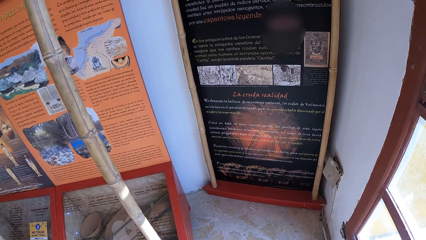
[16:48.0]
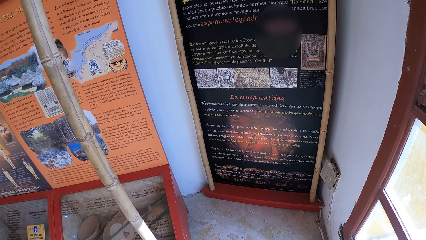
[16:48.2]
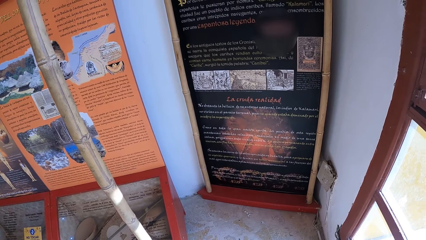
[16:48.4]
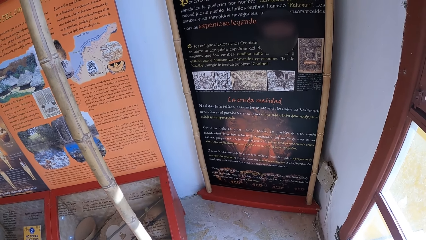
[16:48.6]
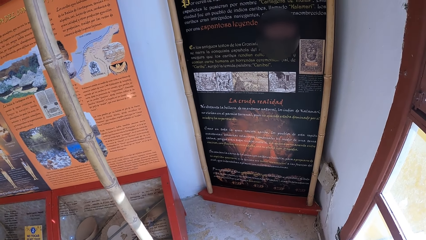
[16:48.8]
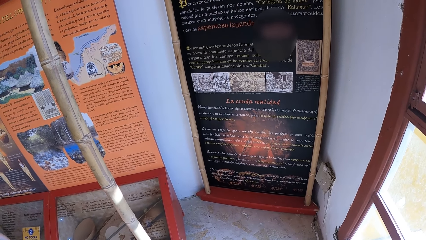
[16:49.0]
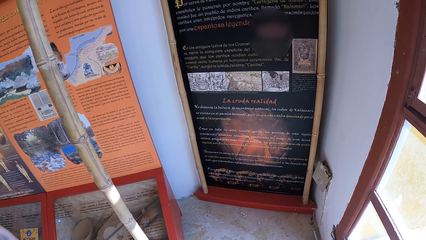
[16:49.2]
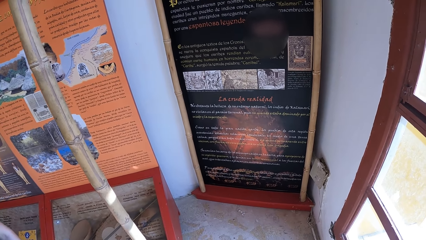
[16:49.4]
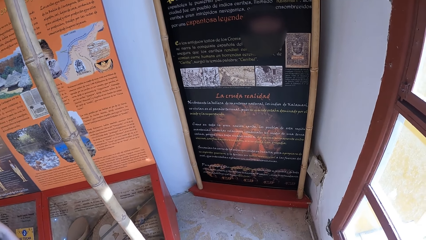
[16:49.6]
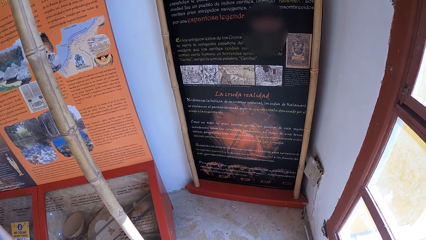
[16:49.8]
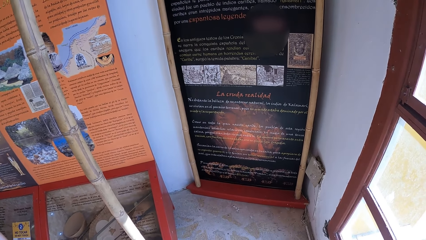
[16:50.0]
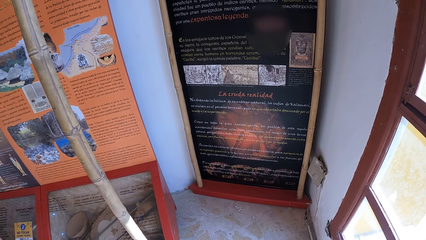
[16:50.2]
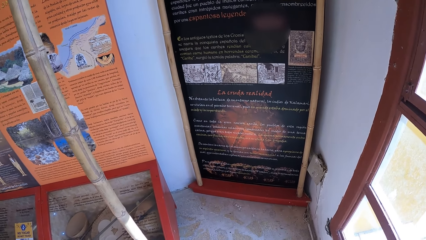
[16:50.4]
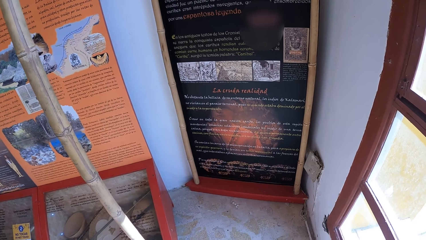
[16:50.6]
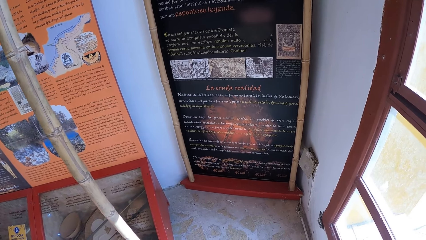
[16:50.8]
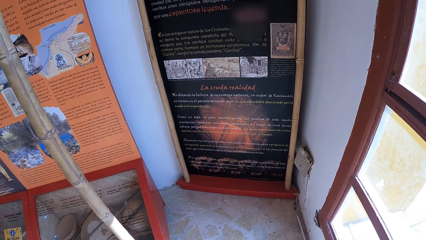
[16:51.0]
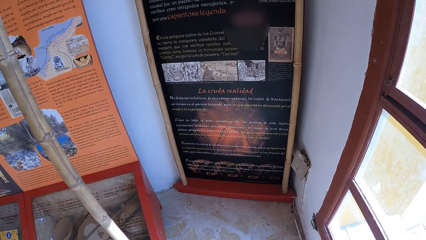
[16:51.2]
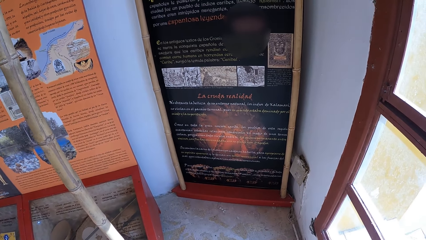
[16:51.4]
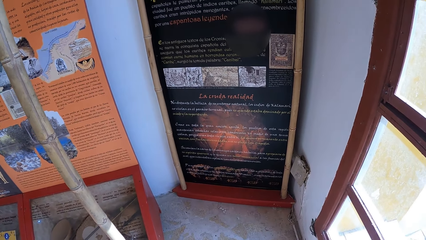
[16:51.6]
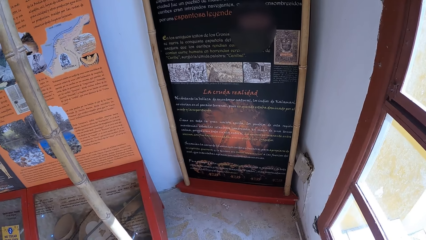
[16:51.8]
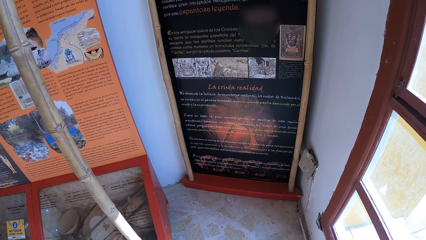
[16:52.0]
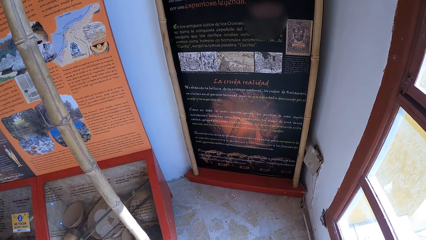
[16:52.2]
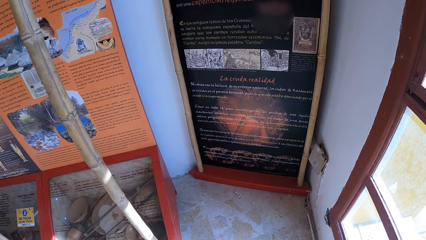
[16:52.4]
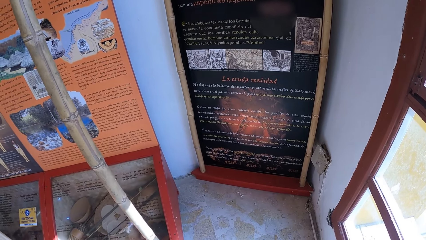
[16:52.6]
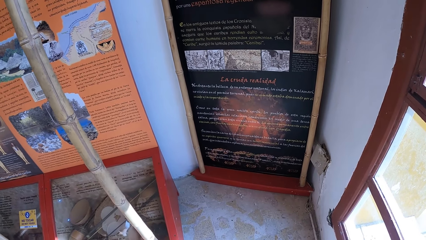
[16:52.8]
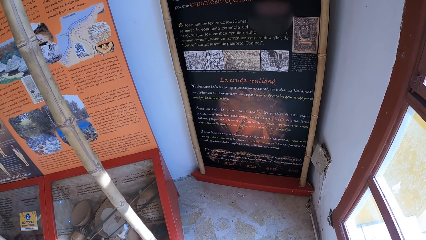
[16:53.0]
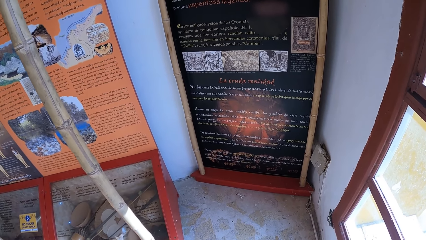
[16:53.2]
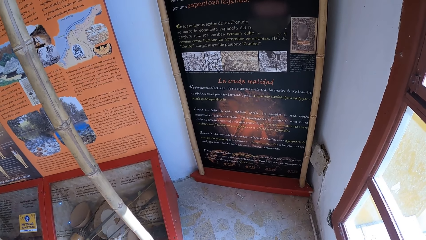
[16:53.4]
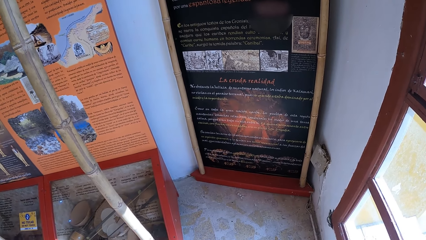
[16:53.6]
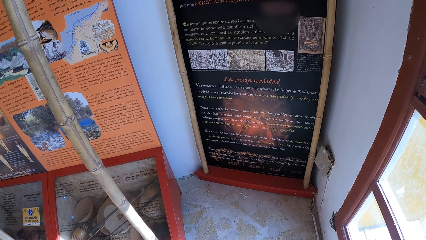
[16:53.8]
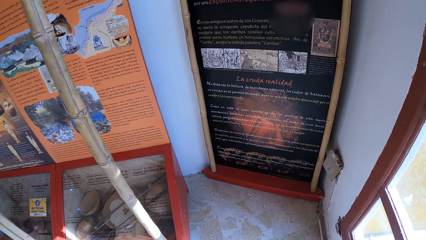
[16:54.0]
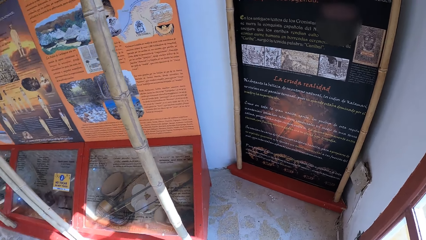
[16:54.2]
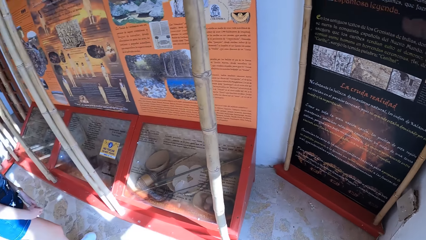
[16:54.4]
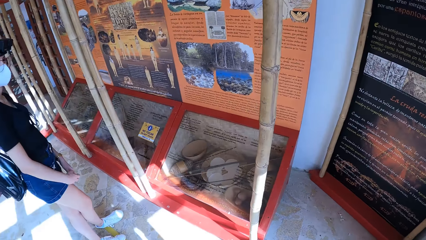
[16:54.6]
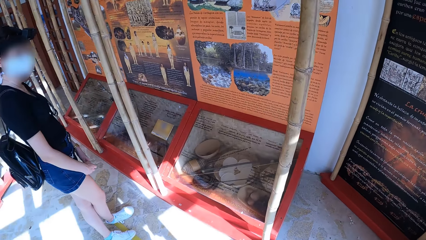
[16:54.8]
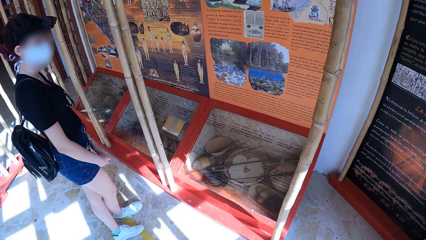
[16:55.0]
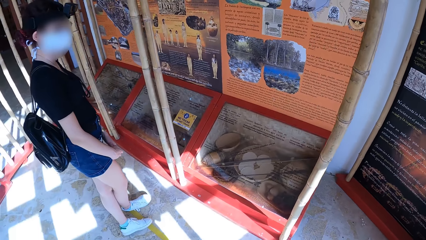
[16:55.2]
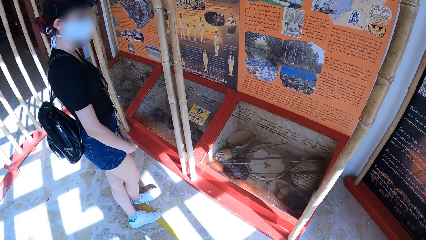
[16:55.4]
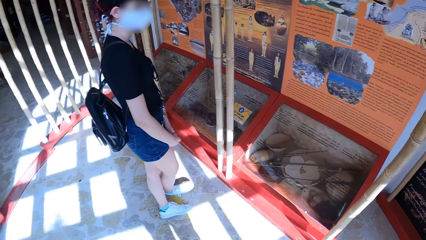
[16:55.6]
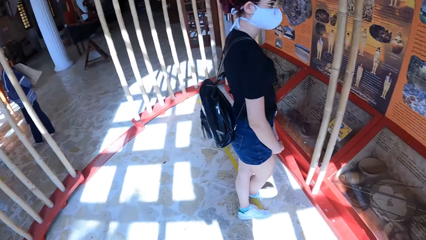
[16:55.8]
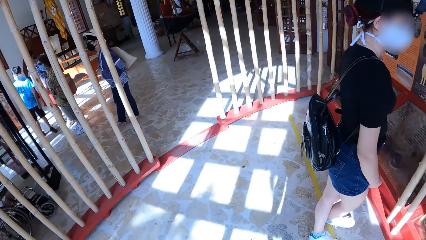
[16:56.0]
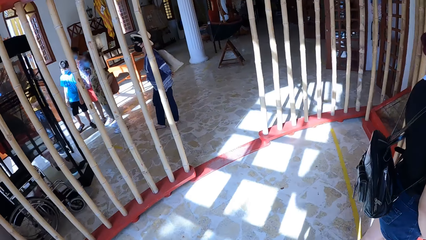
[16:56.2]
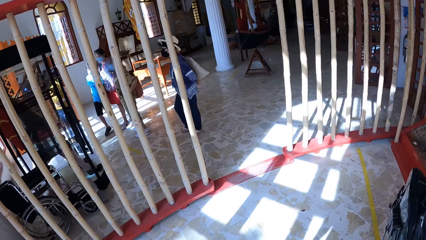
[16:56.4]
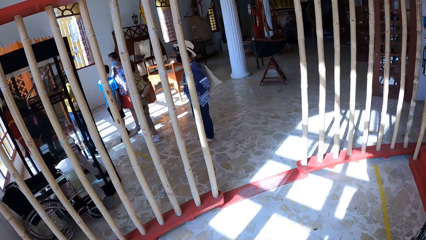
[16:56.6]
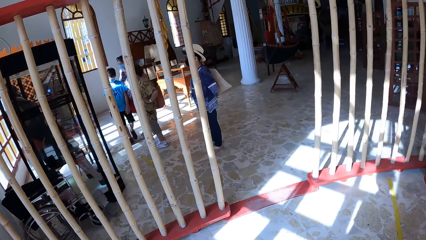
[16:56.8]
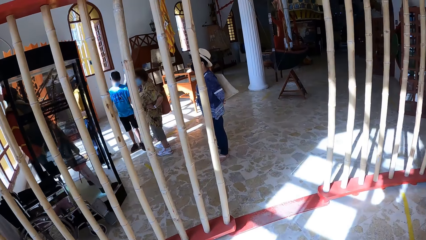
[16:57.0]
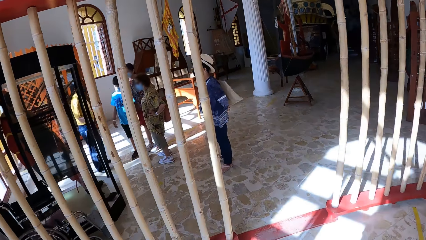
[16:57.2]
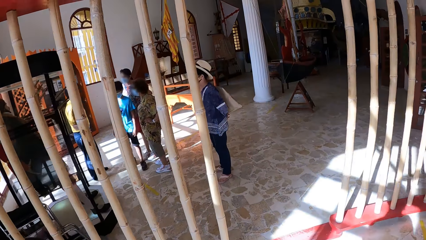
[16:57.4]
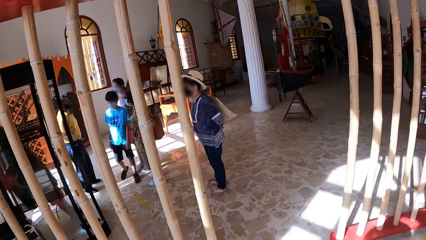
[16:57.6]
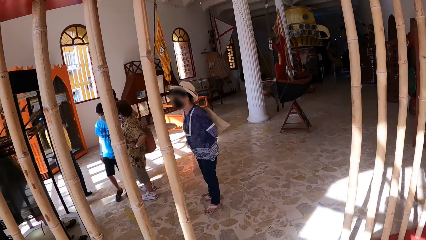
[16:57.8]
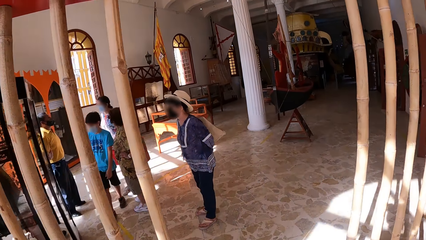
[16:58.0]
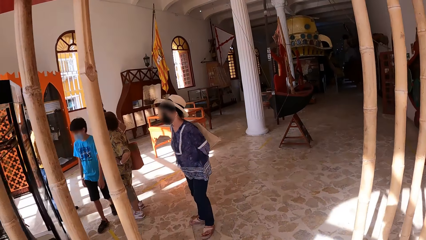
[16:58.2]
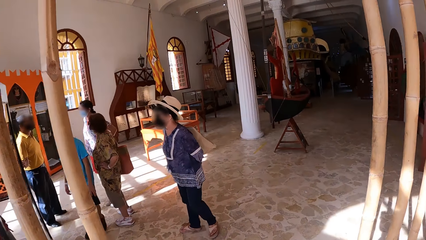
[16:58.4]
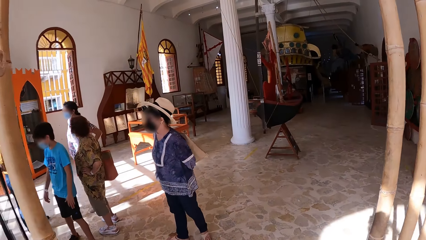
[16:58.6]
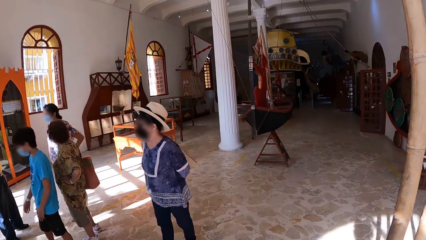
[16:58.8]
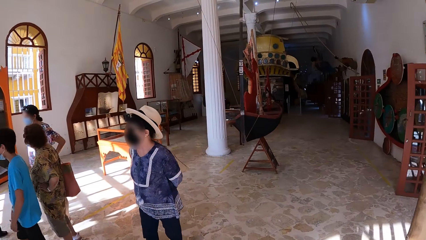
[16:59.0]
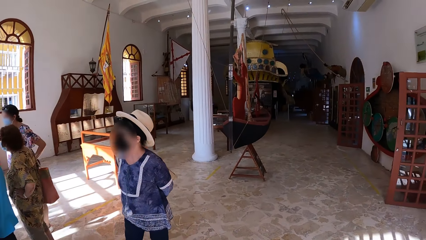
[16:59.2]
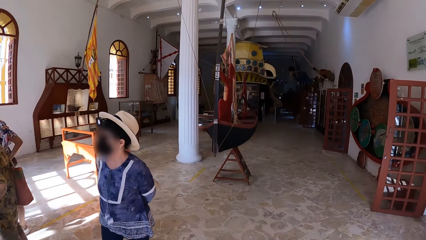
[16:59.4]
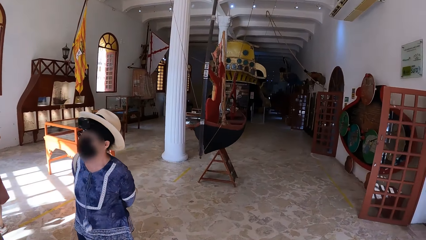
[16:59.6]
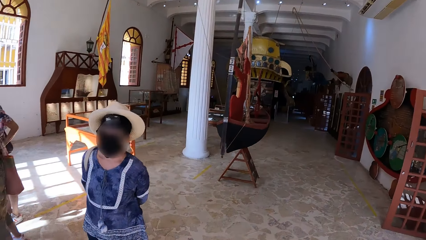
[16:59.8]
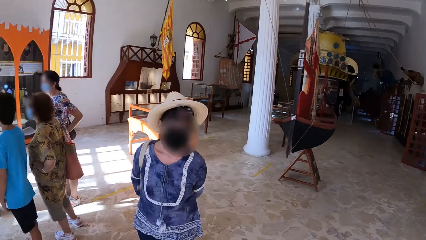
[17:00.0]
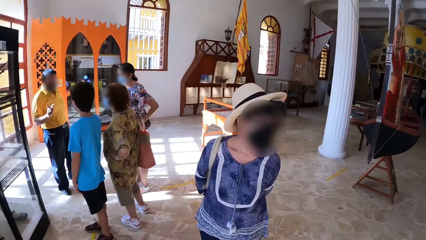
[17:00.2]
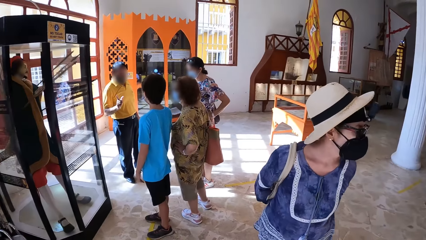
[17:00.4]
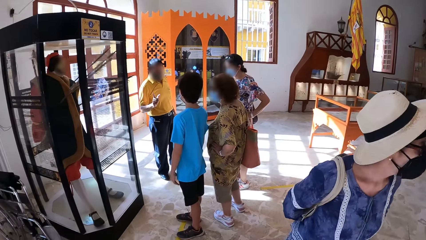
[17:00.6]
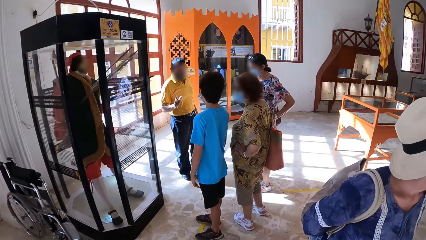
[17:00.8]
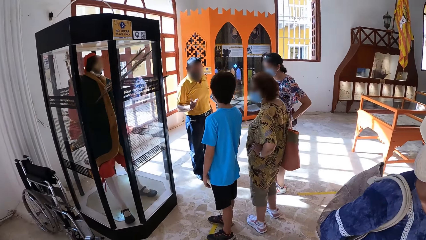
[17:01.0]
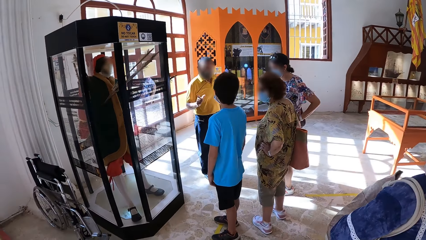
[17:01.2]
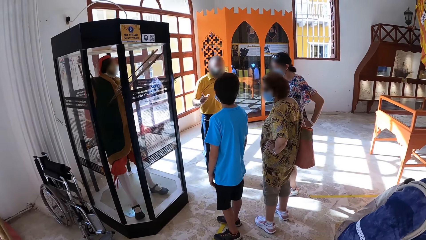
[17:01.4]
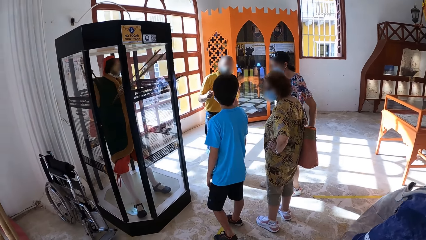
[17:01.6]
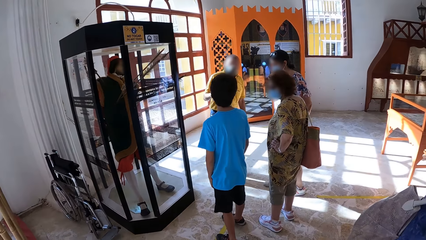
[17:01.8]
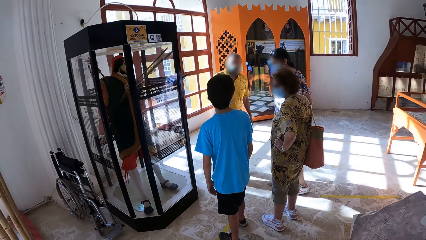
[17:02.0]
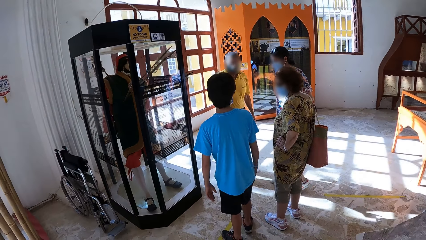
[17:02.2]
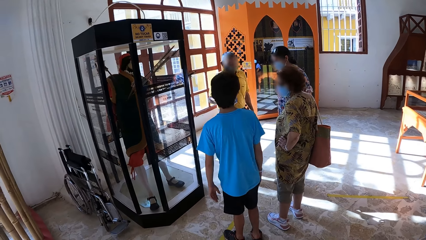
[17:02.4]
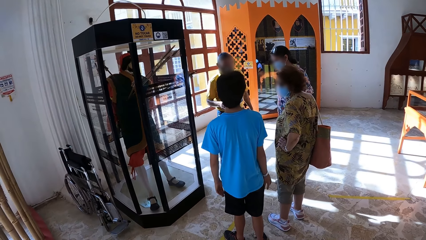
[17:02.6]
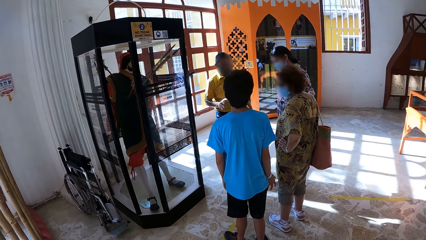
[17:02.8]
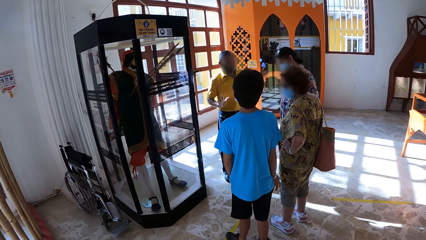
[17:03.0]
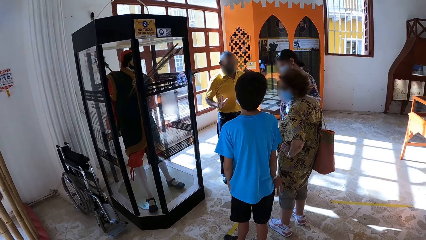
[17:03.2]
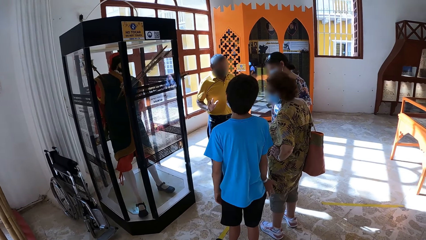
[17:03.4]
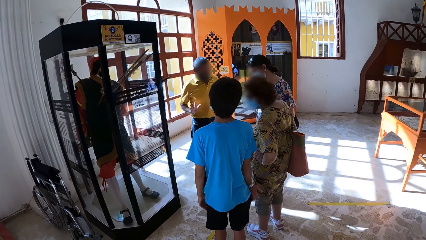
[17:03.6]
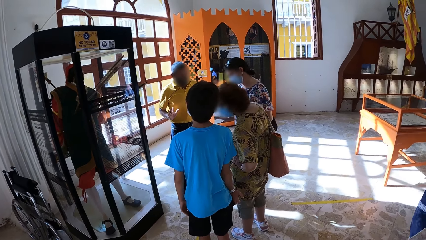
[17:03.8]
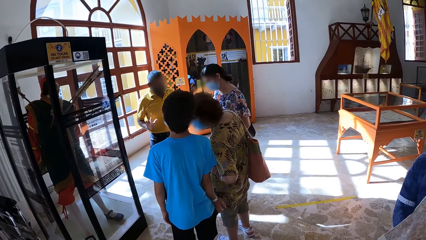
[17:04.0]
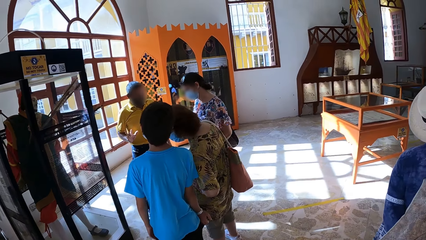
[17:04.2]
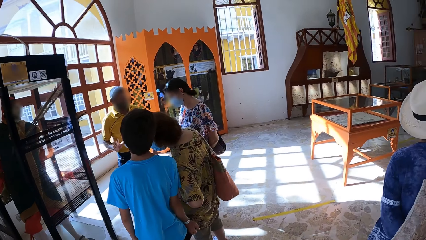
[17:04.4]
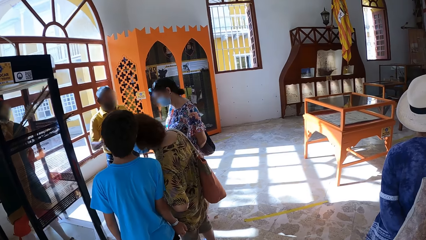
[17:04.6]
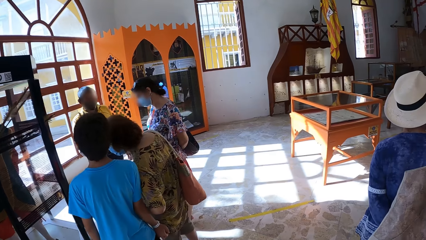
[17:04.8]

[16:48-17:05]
The camera wearer looks around the room. They walk towards a show glass from the cubicle. A man interacts with a boy. The man interacts with a woman. The man interacts with another woman. The camera wearer looks around the room.
